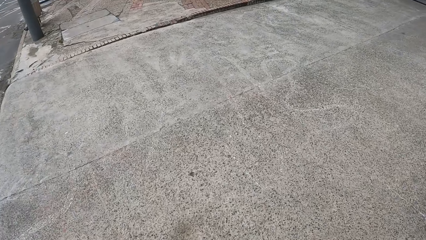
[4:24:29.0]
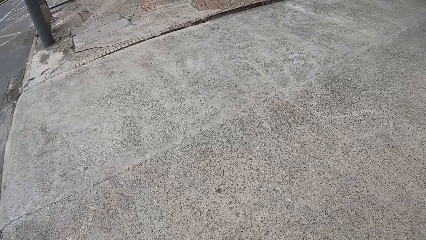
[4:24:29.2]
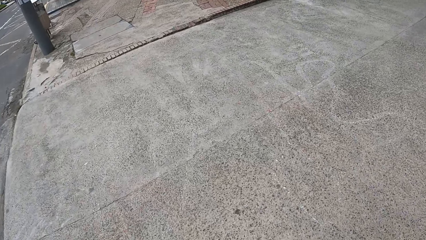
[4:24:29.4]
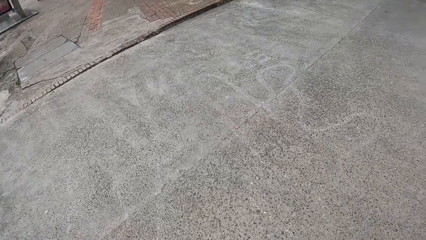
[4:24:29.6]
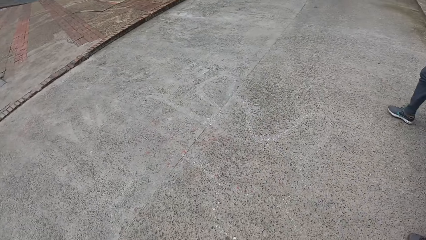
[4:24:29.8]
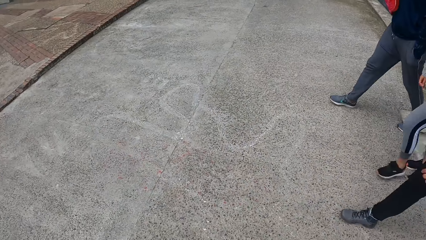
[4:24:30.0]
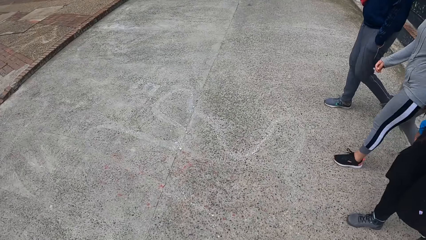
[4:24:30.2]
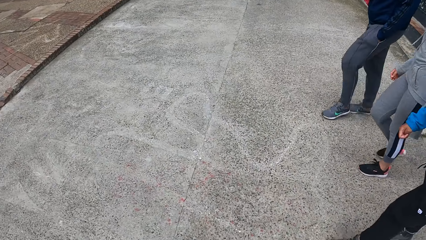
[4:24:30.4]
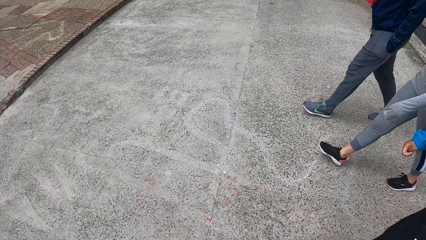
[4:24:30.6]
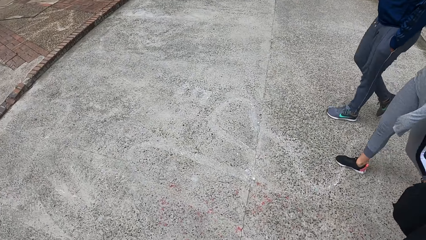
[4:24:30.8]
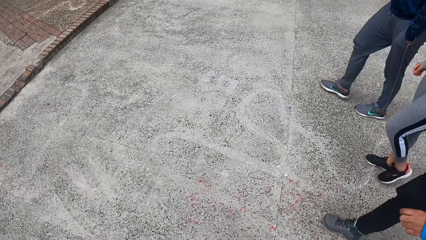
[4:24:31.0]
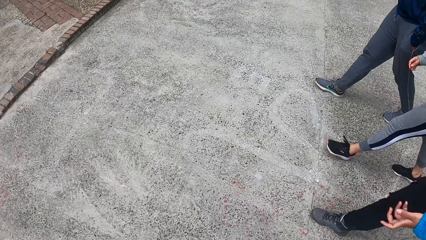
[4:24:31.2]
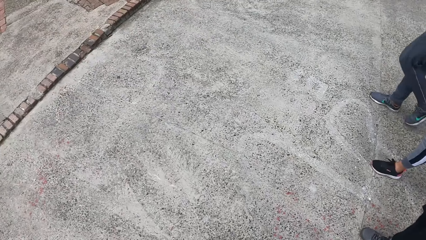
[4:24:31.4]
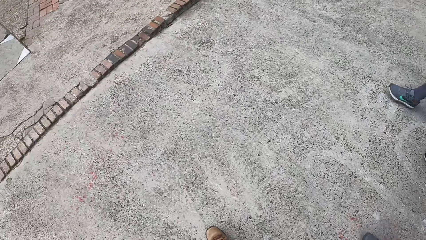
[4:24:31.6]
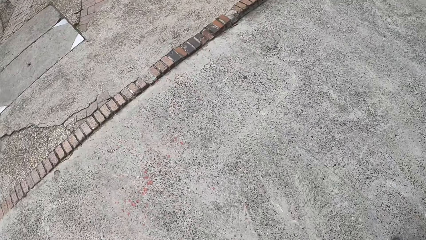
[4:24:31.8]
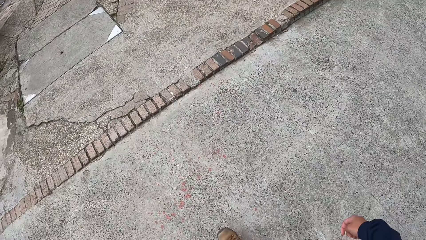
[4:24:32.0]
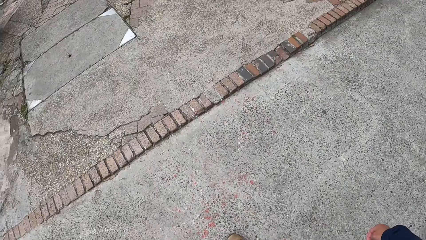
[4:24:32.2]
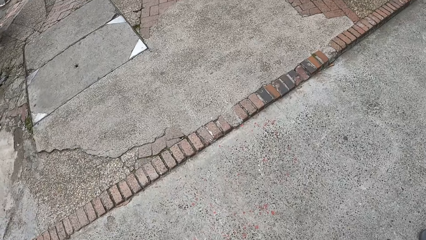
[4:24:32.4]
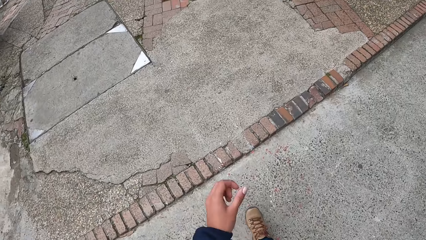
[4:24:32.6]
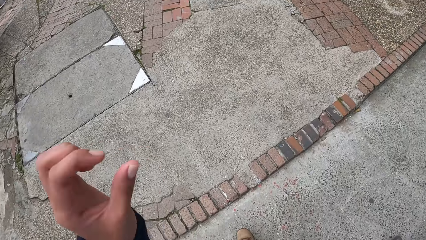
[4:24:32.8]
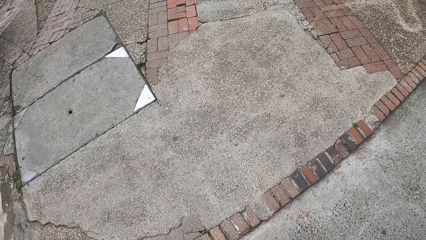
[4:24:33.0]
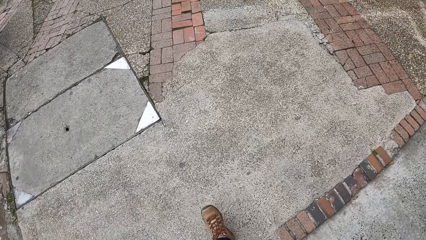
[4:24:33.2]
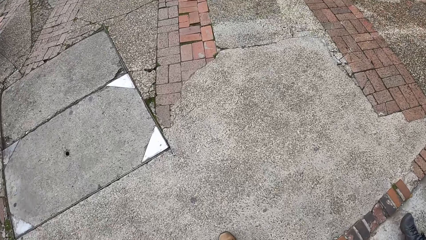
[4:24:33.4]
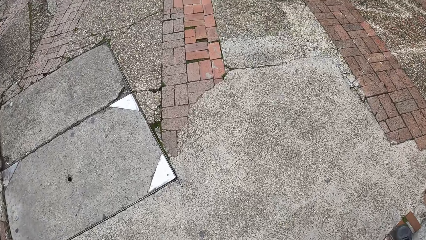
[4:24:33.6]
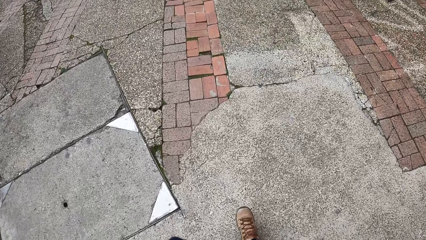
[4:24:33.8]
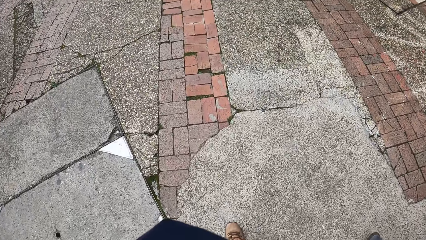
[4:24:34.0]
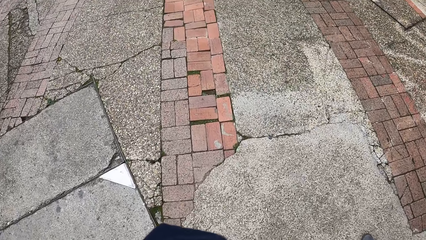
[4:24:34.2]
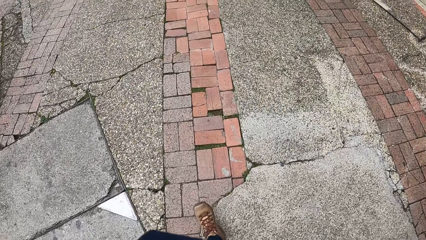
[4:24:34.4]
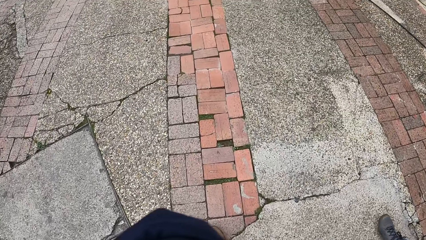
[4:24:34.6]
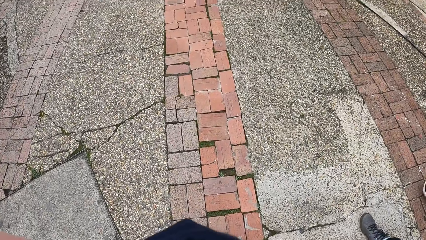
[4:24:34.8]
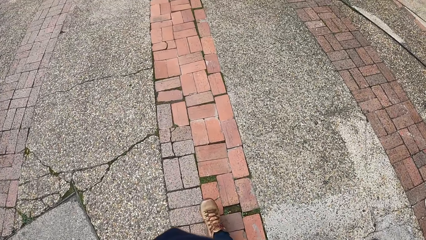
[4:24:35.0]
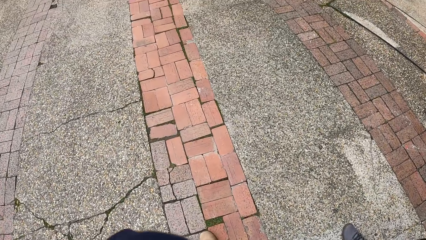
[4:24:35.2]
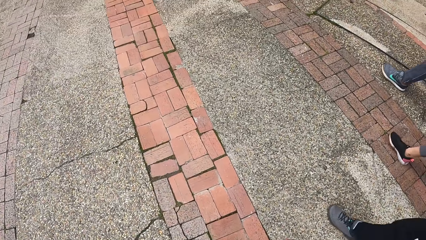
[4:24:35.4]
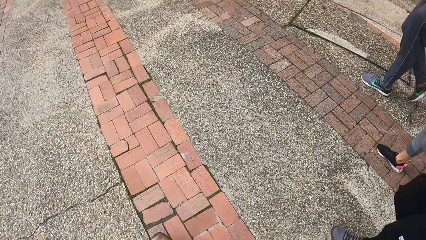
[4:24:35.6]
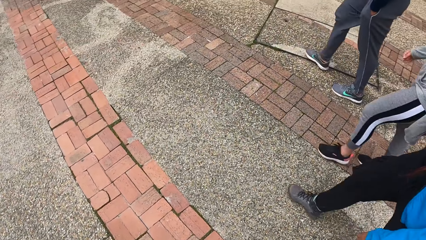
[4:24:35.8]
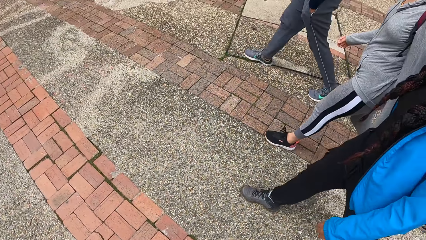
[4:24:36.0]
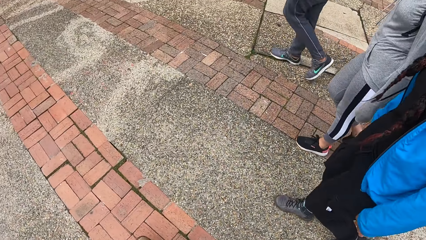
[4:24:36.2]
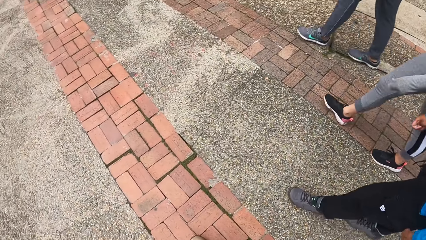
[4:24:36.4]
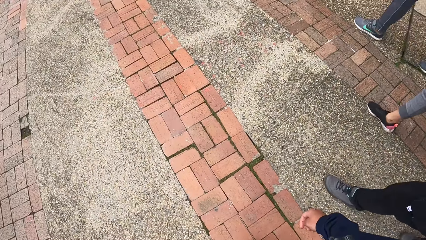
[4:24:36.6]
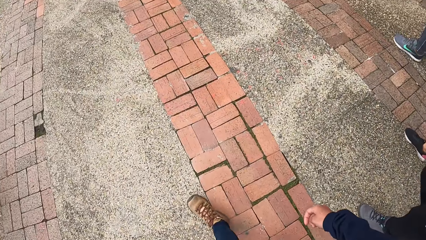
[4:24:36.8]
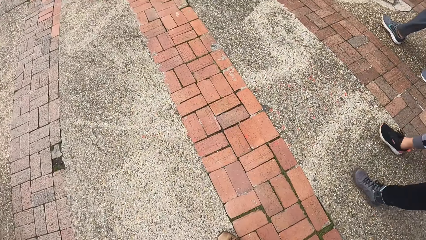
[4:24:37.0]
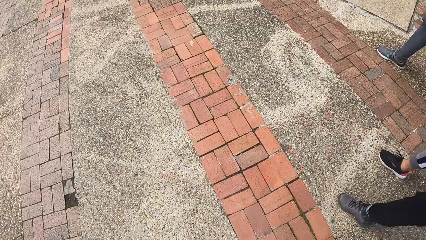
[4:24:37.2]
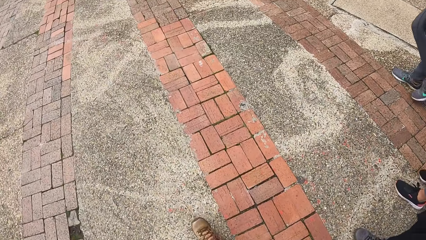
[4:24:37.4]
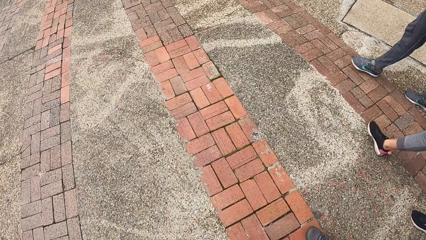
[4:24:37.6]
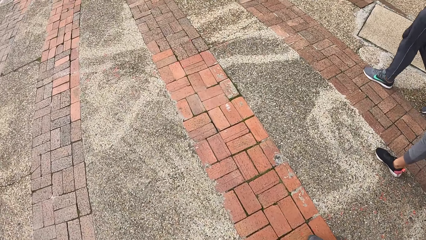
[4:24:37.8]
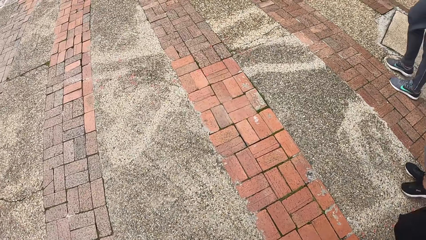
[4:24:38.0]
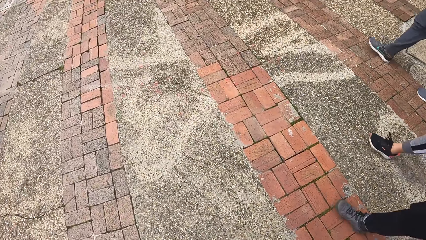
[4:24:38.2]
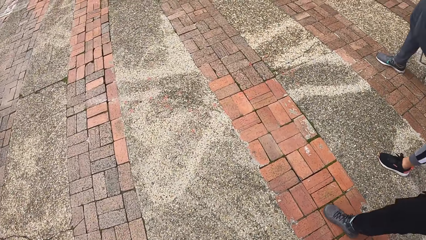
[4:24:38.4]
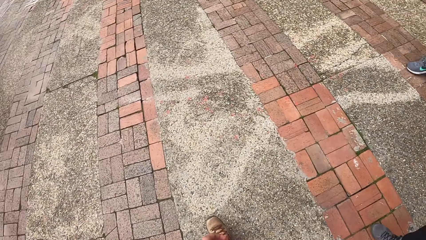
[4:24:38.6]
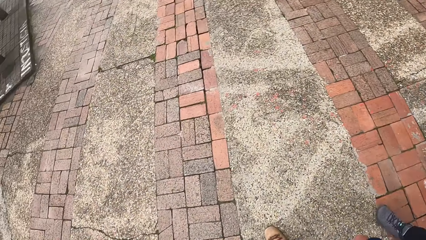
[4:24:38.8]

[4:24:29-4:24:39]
The camera wearer looks around. They walk along the road. They fix the camera.

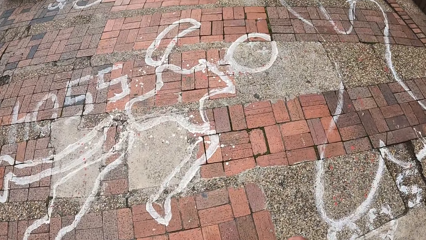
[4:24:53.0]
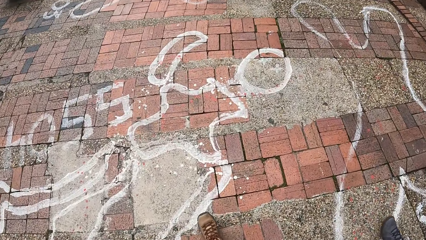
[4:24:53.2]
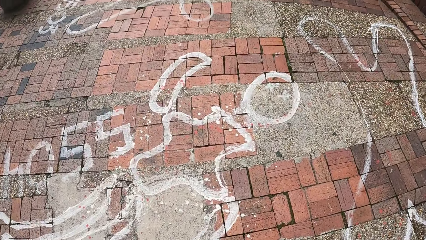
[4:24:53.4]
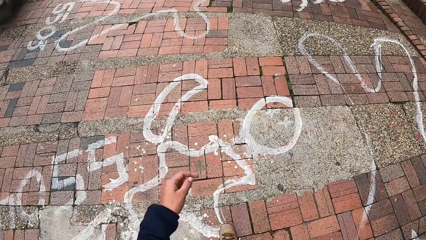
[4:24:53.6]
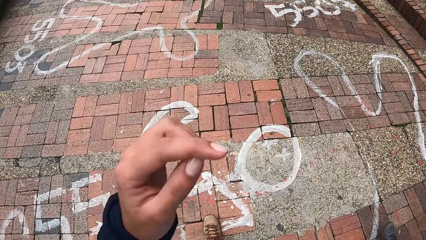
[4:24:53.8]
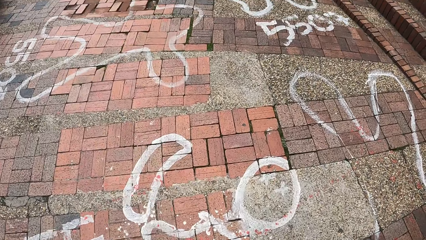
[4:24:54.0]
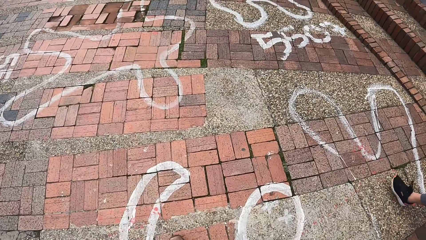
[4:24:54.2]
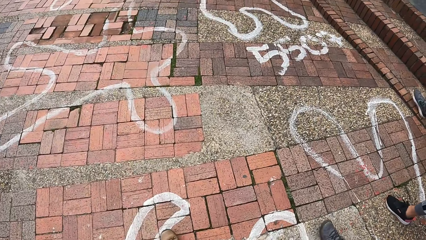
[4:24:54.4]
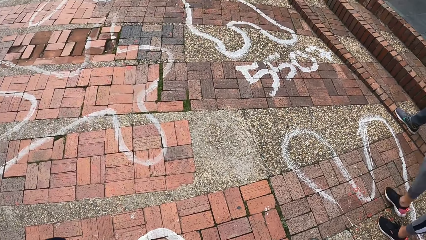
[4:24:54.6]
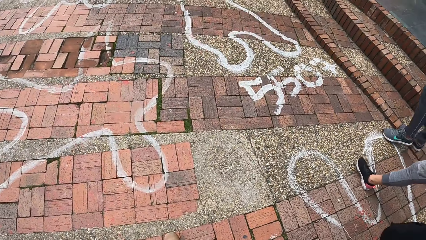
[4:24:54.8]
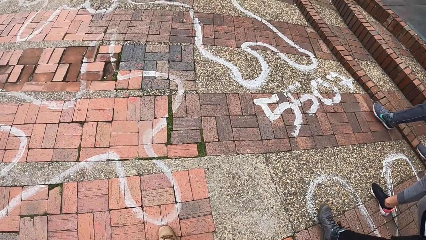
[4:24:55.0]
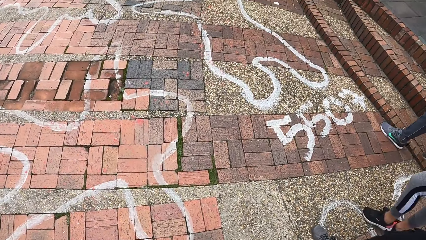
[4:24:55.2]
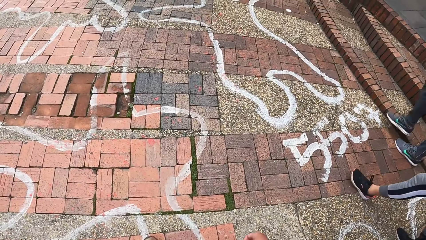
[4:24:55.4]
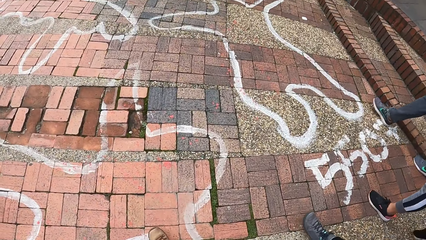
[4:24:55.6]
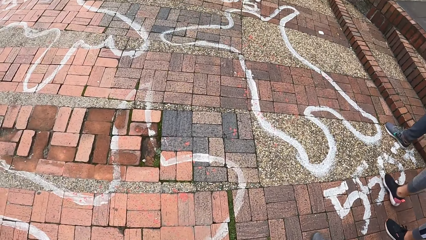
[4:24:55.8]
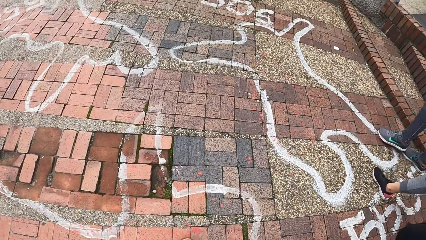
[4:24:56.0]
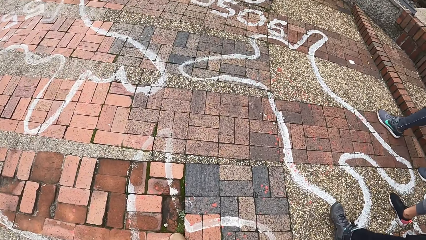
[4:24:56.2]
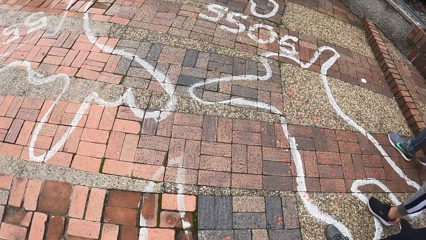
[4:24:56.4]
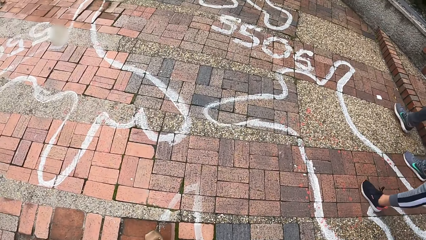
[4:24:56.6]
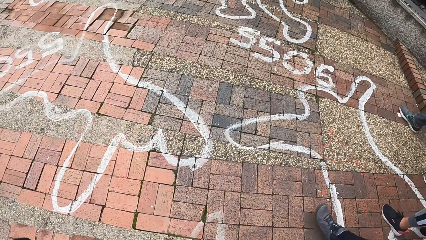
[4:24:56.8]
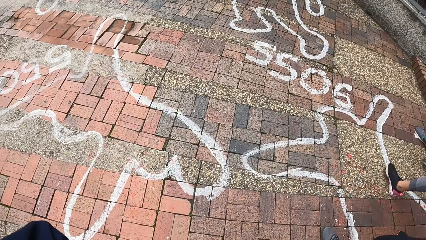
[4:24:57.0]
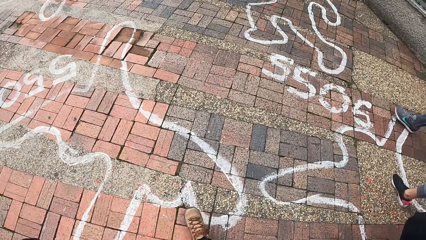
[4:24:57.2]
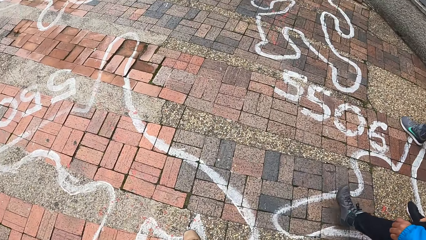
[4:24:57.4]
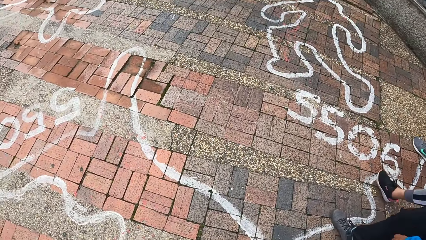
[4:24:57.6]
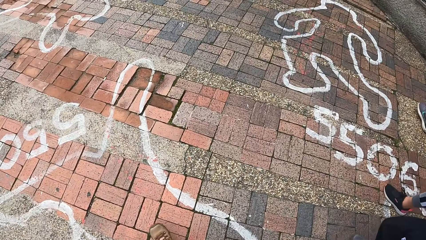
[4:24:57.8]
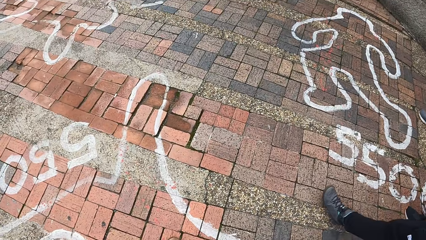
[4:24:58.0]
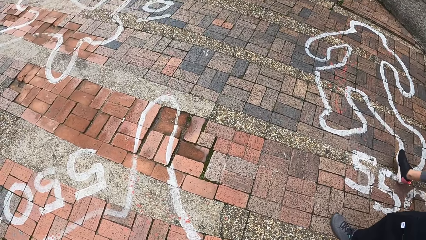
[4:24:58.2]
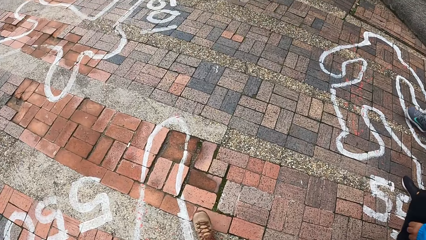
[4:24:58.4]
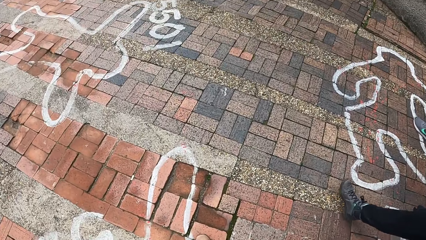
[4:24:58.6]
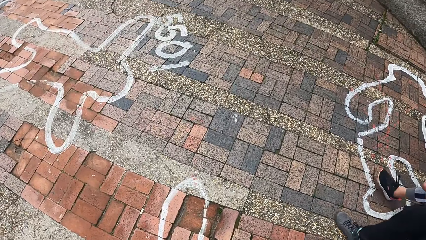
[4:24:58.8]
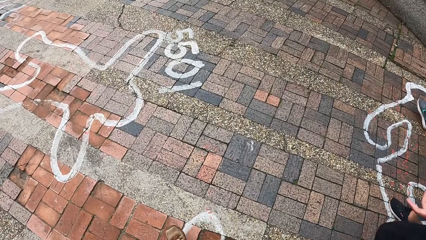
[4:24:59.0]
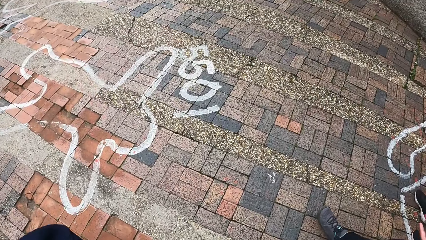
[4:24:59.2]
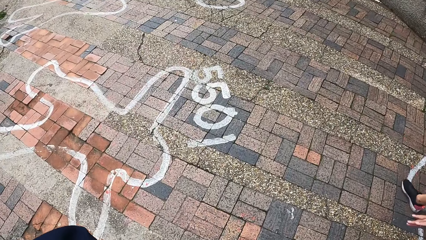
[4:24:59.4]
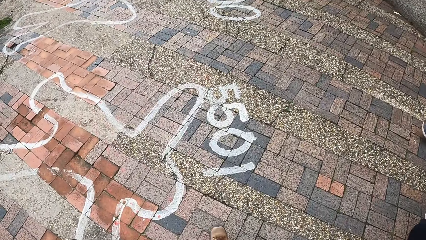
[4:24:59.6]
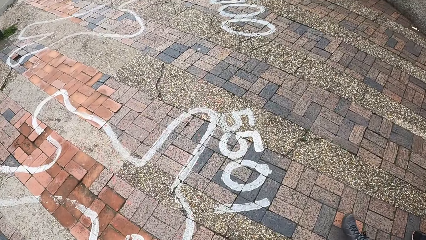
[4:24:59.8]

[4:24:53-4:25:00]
The camera wearer fixes the camera.
